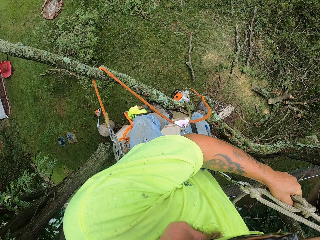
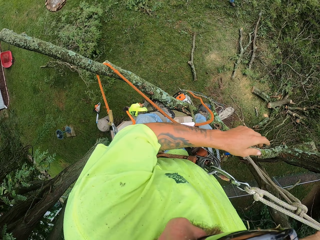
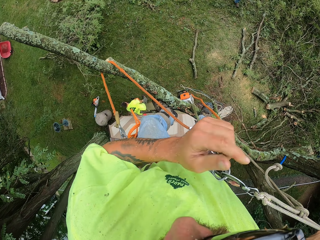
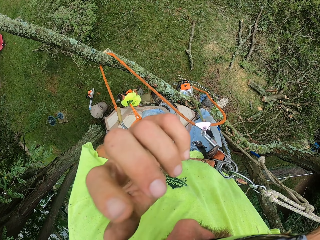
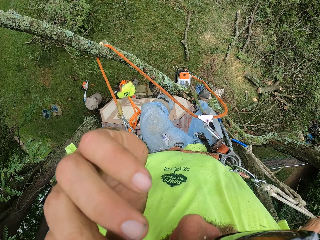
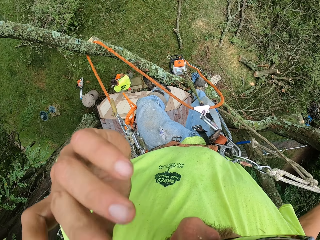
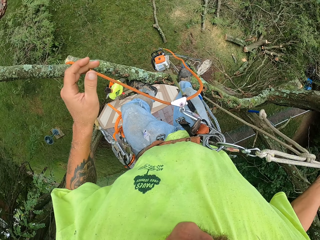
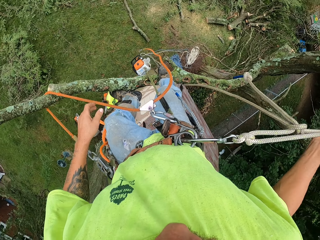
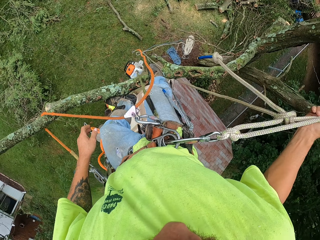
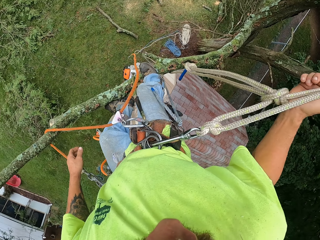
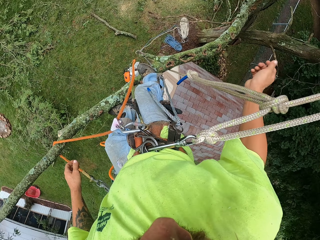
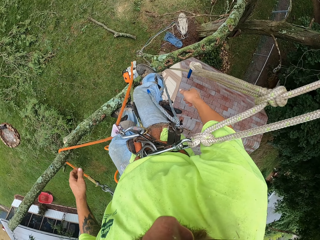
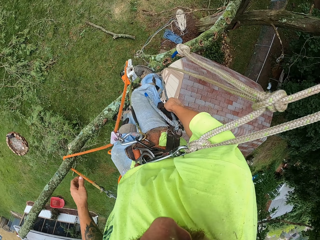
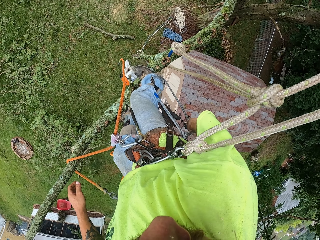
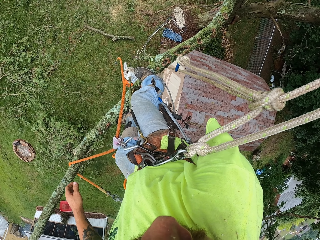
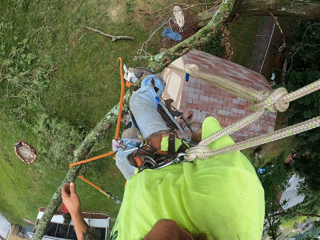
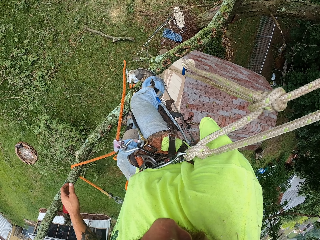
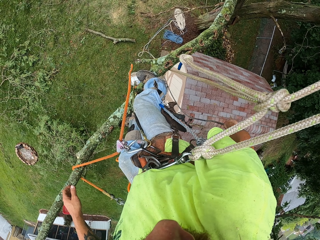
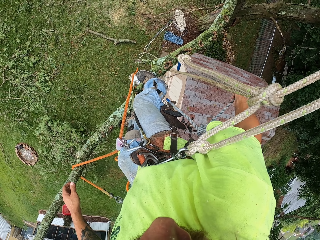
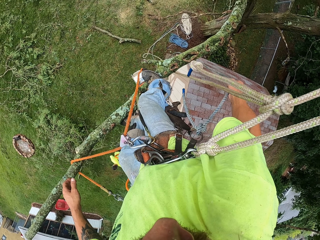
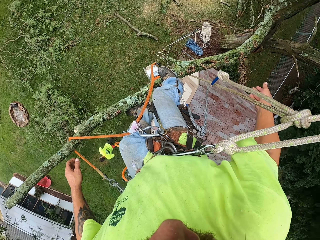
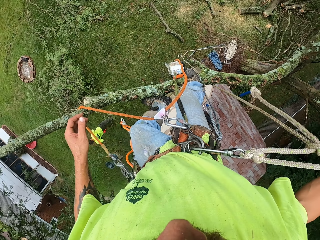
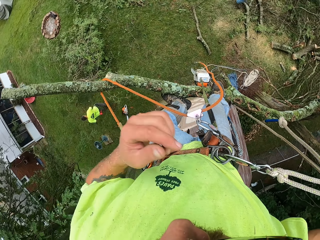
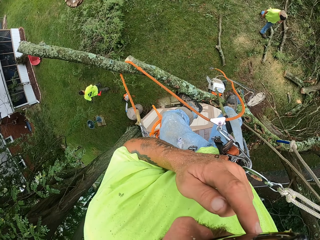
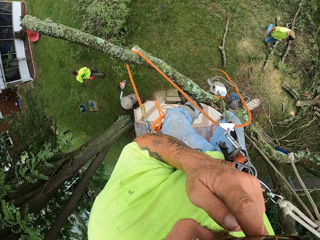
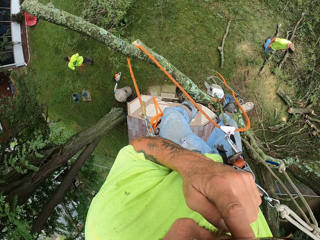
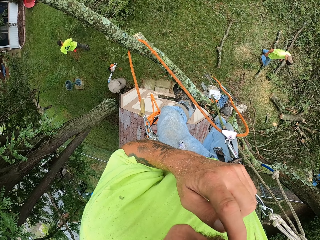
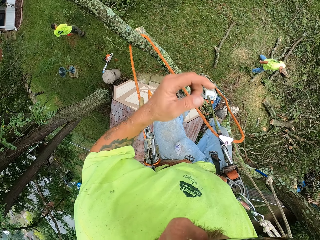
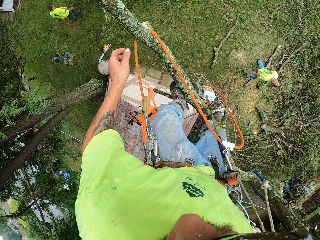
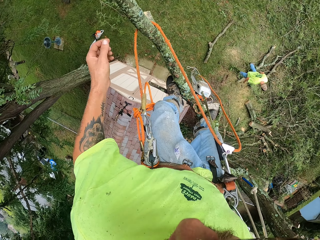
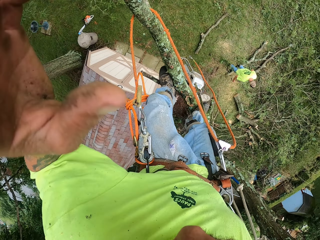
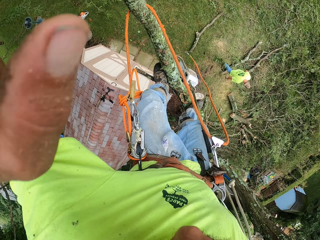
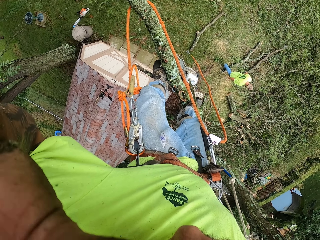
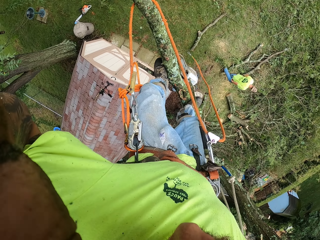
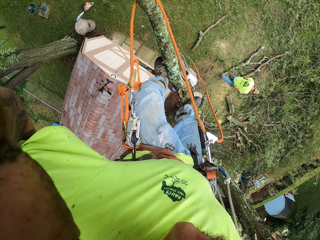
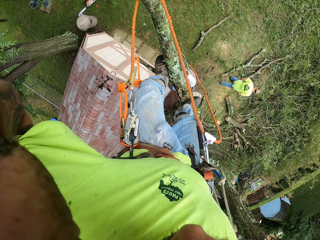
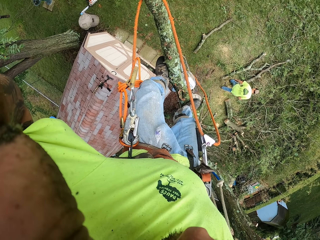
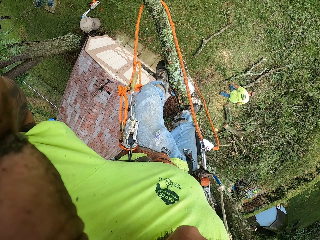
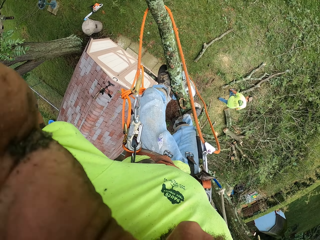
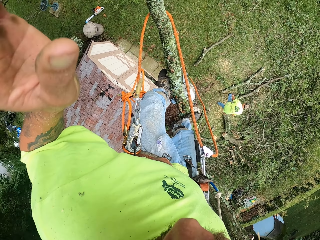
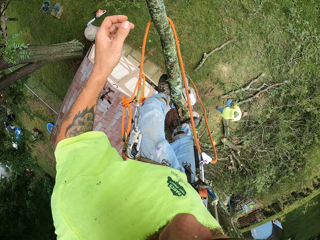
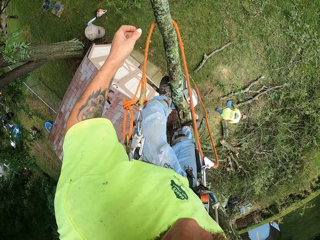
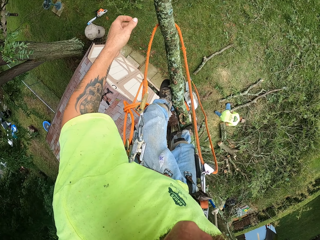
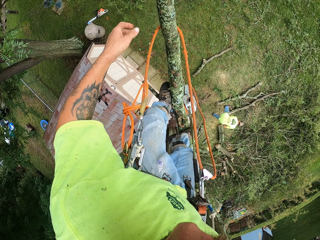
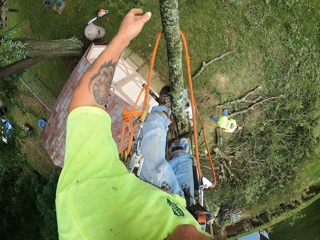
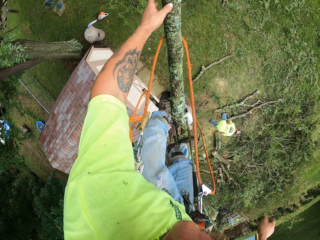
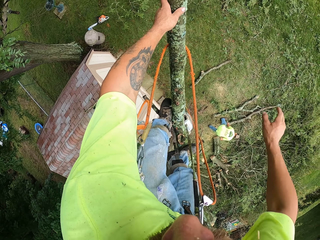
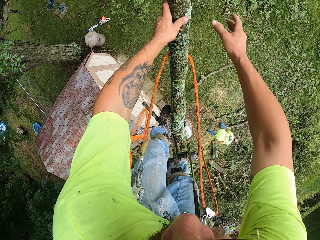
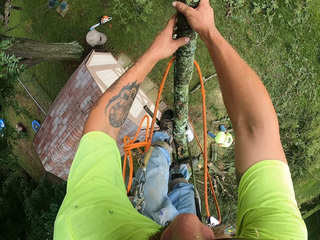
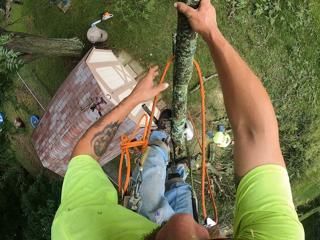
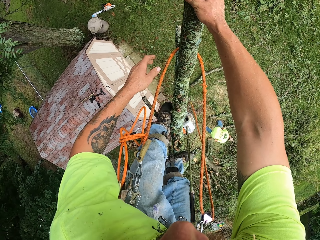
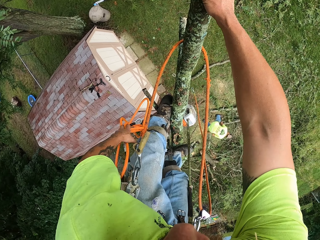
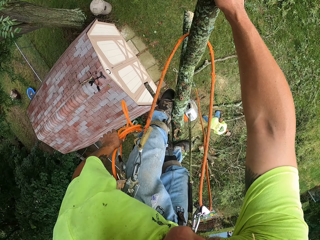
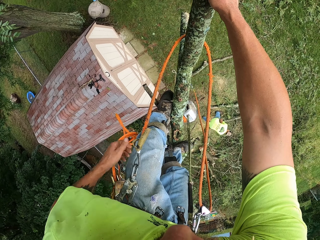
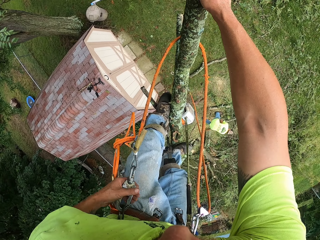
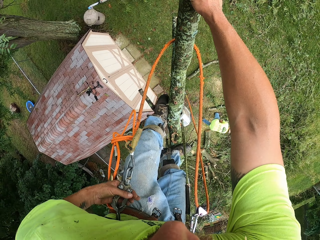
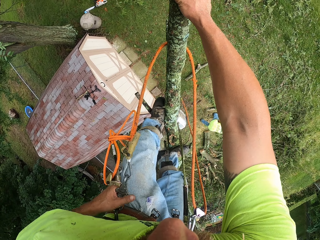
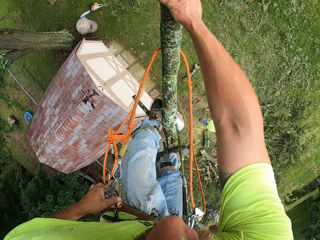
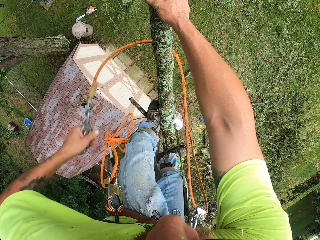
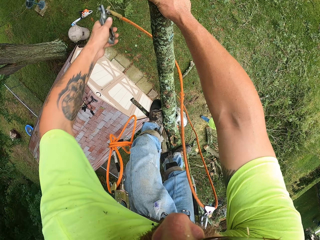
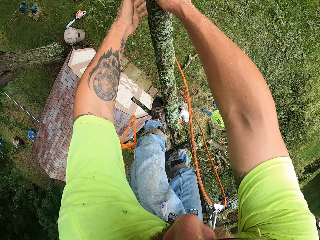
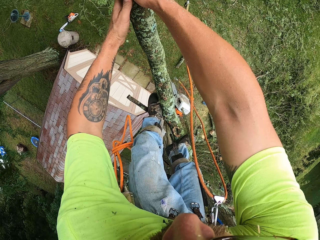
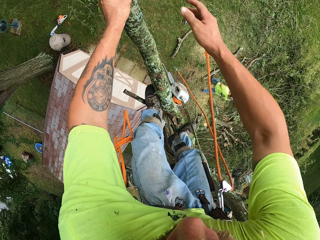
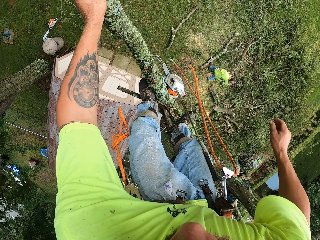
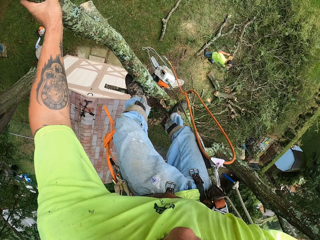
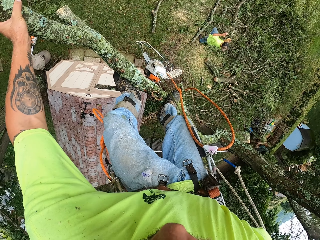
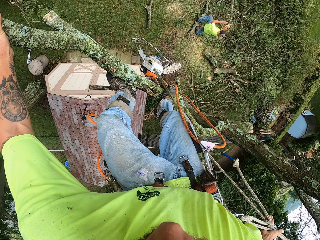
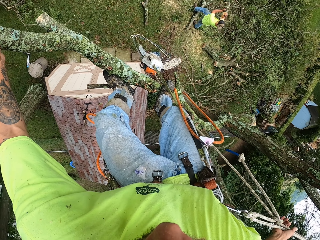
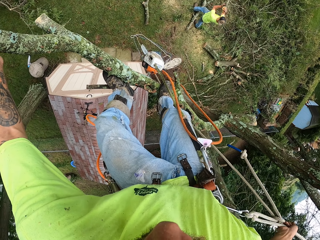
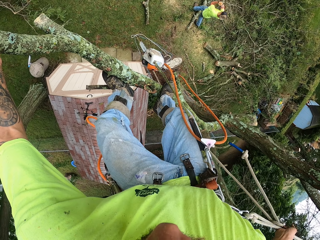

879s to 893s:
The camera wearer touches his face with his left hand. He holds the rope with his right hand. He touches his face with his left hand. He adjusts the camera on his head with his left hand. Another man moves cut tree branches on the floor with his hands. The camera wearer holds the tree with his hands. He loosens the climbing rope from his waist with his left hand. He removes the rope holder with his right hand and drops the rope holder.

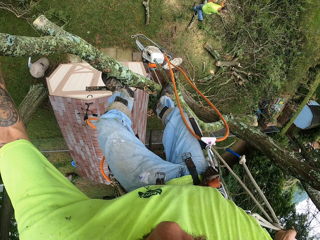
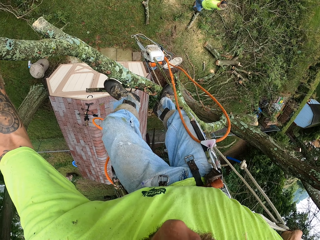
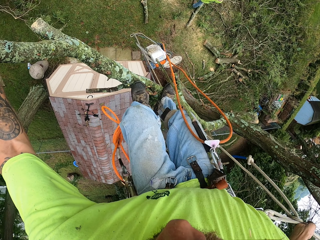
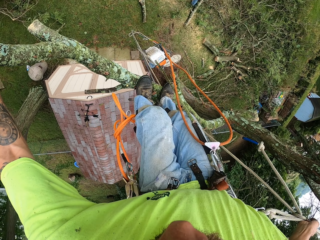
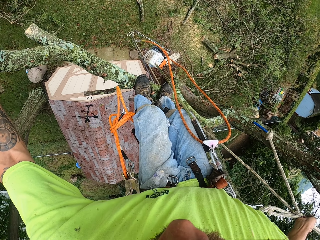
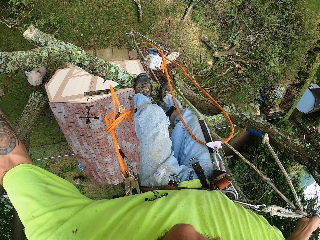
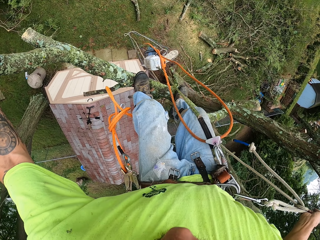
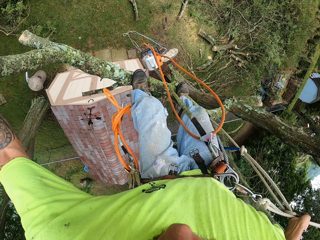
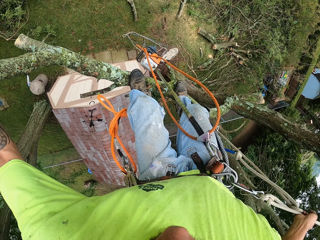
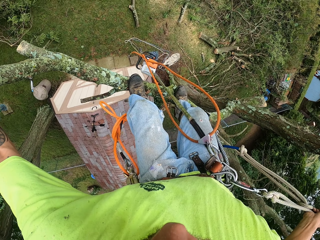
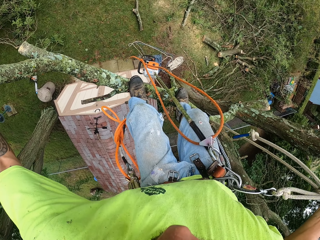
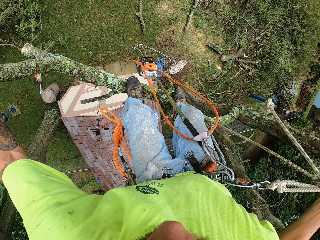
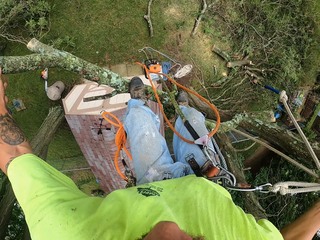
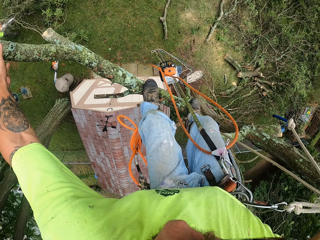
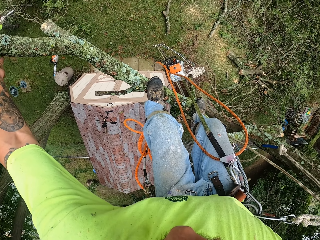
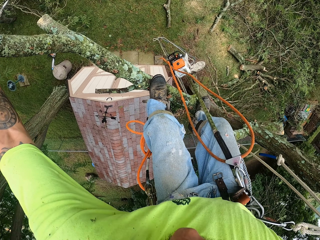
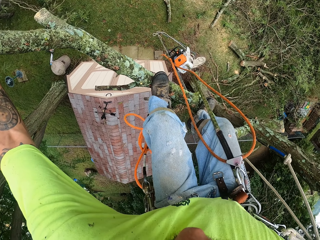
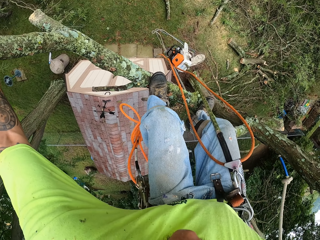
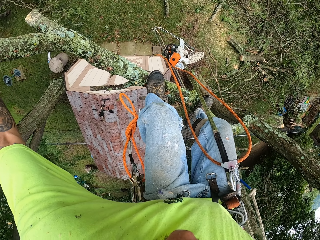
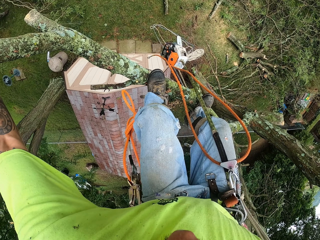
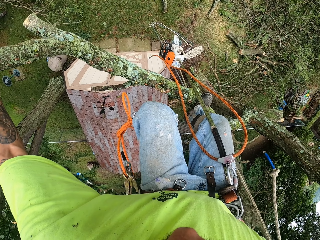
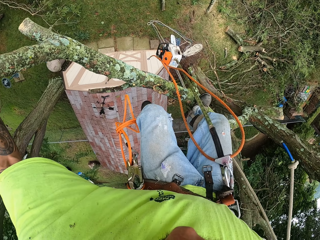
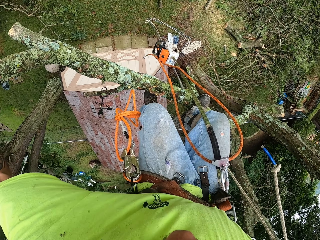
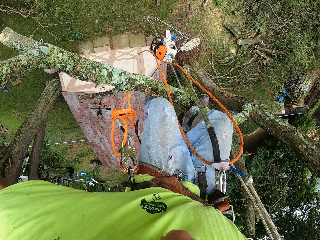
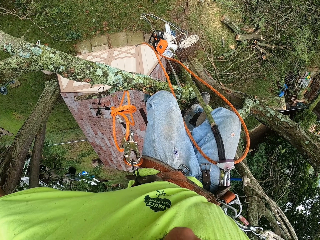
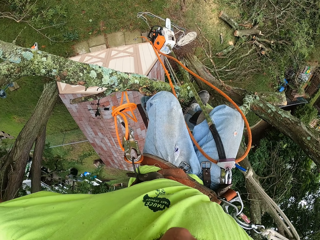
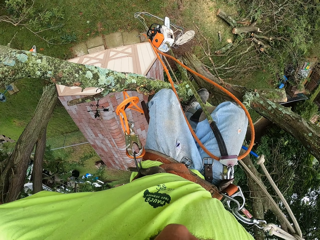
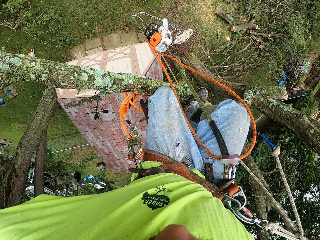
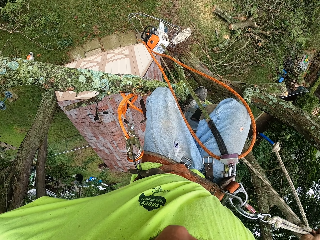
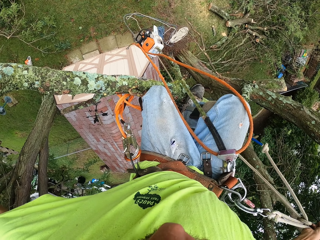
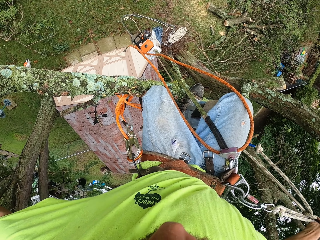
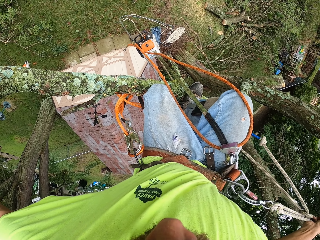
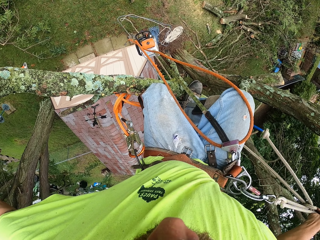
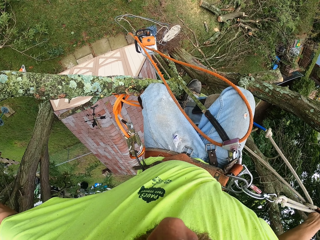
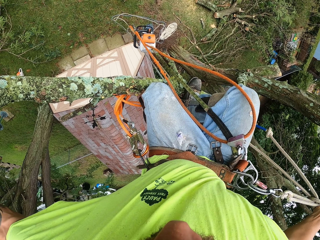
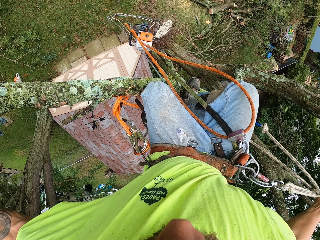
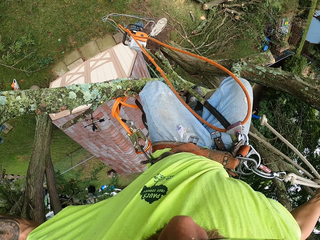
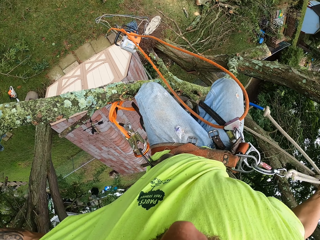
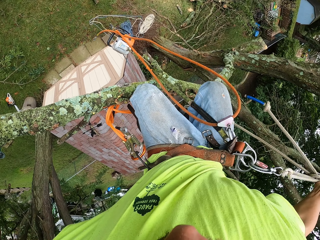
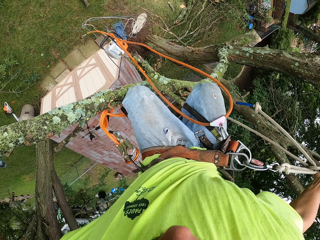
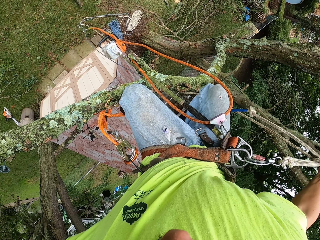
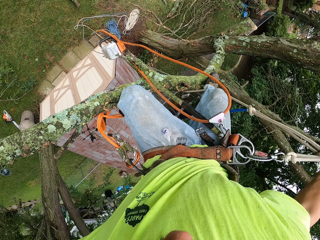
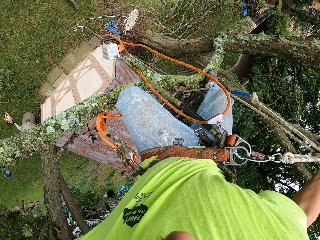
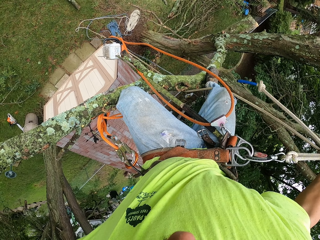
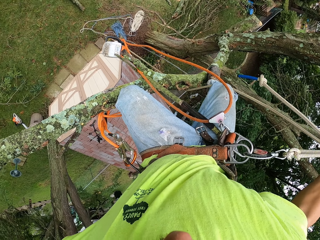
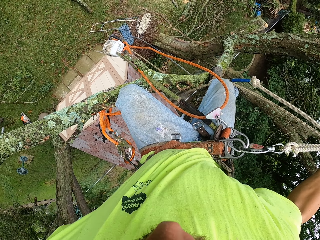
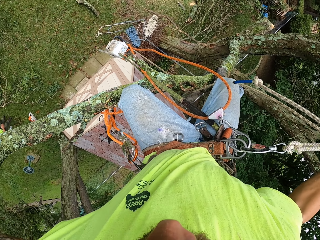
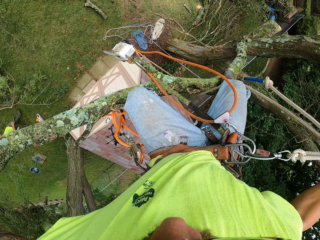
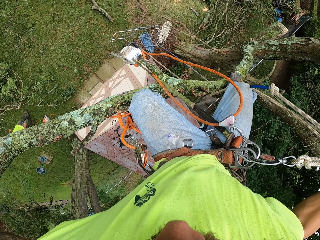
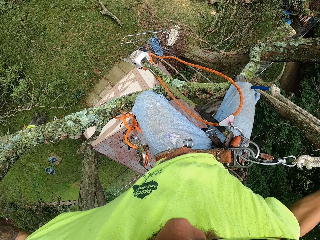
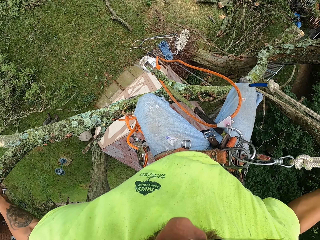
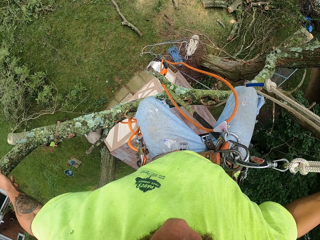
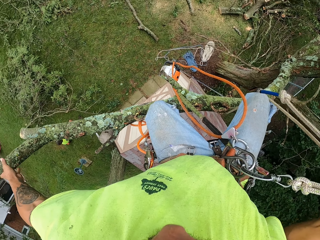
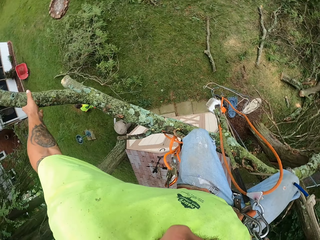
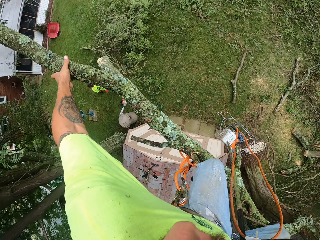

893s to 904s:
The camera wearer picks up the rope with his right hand. He moves down the tree with his left hand.
